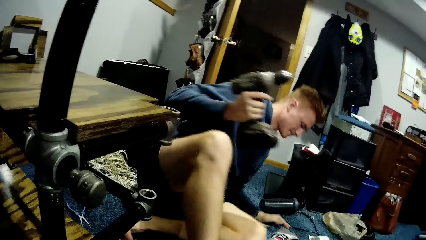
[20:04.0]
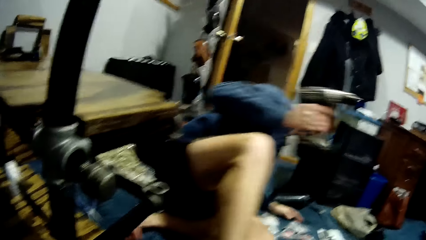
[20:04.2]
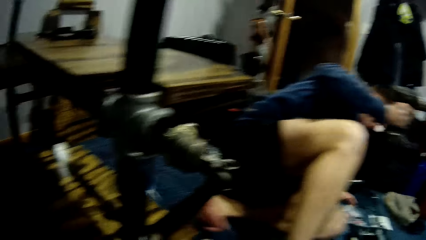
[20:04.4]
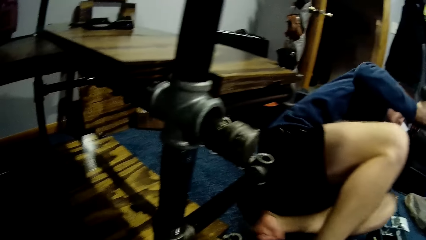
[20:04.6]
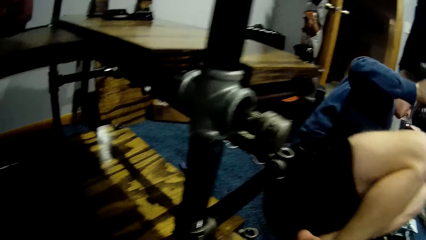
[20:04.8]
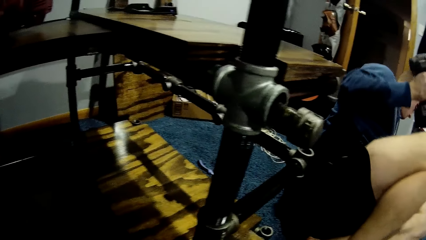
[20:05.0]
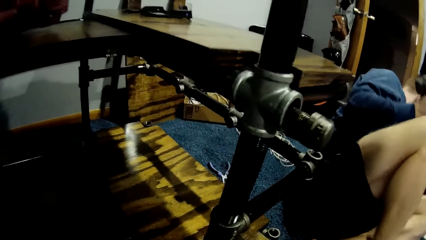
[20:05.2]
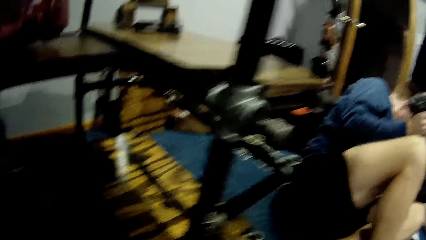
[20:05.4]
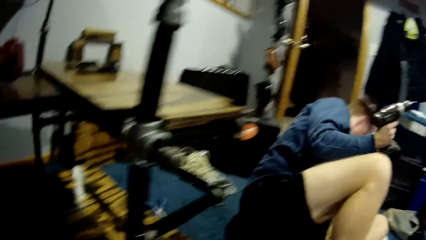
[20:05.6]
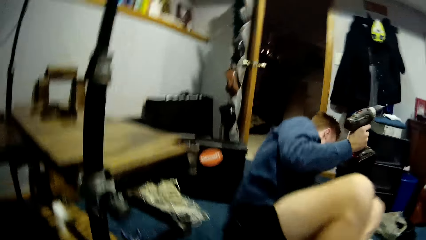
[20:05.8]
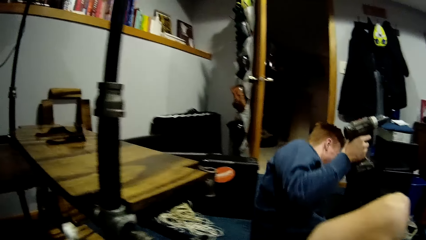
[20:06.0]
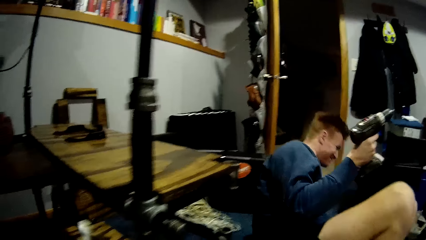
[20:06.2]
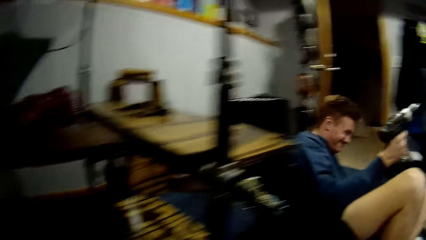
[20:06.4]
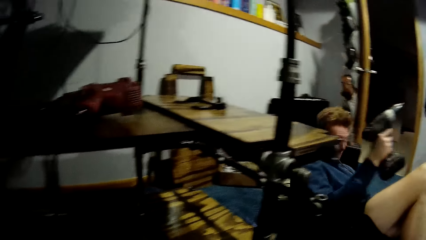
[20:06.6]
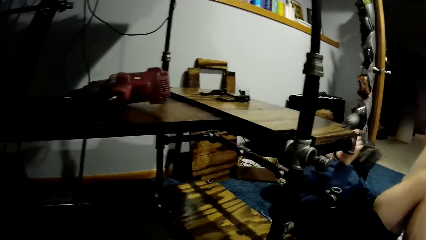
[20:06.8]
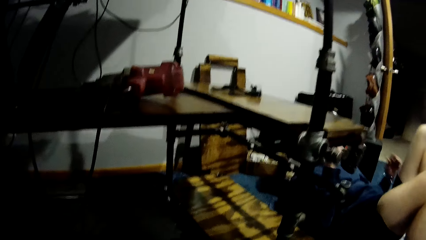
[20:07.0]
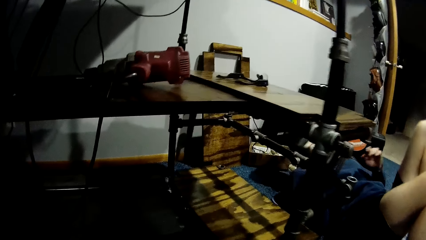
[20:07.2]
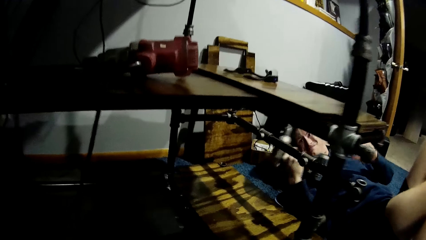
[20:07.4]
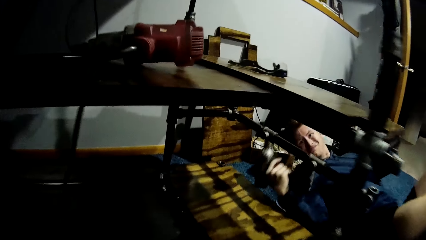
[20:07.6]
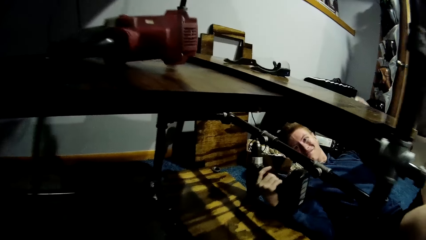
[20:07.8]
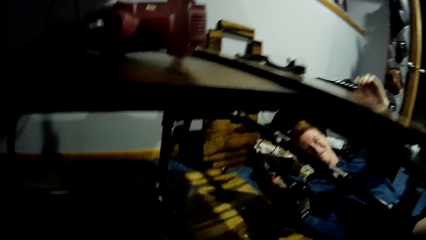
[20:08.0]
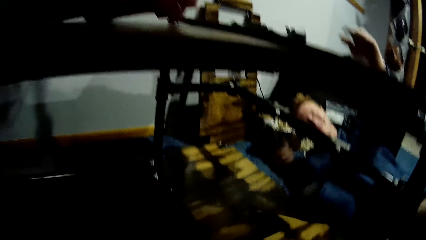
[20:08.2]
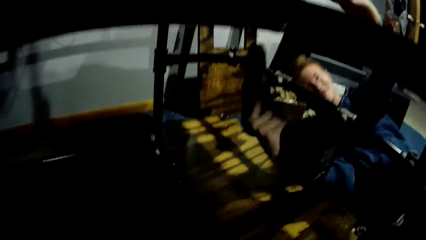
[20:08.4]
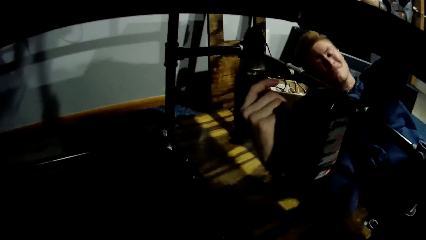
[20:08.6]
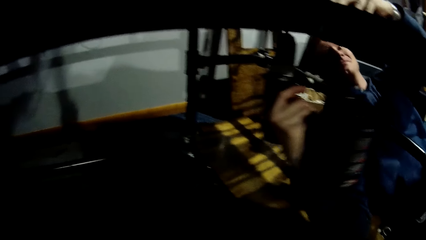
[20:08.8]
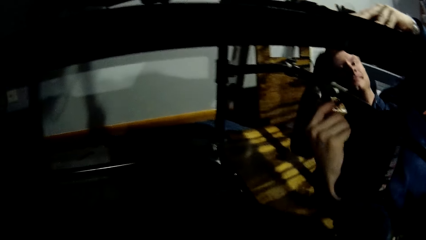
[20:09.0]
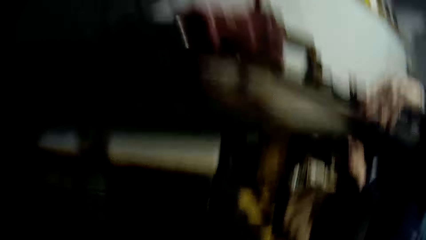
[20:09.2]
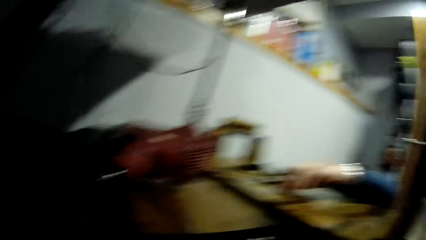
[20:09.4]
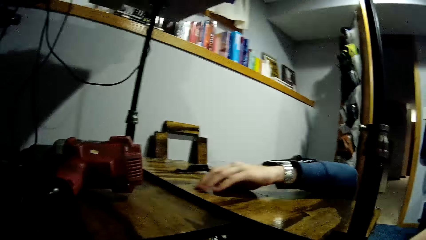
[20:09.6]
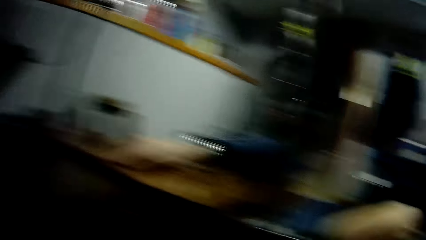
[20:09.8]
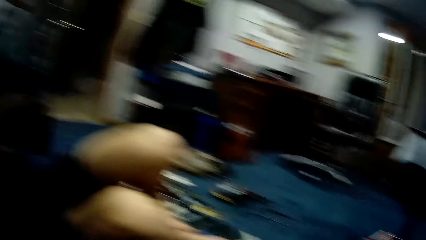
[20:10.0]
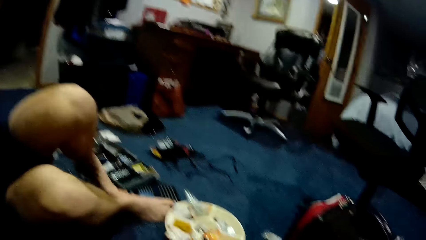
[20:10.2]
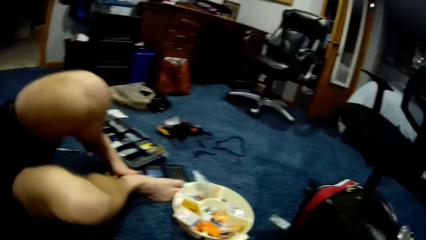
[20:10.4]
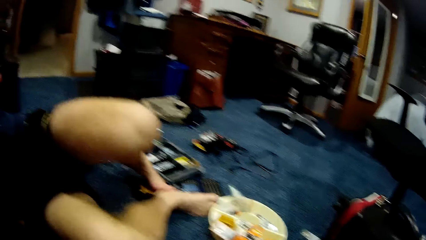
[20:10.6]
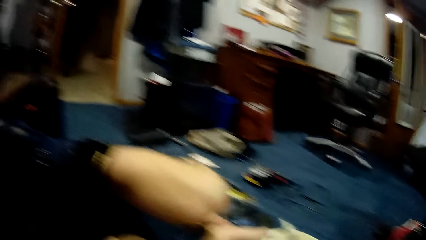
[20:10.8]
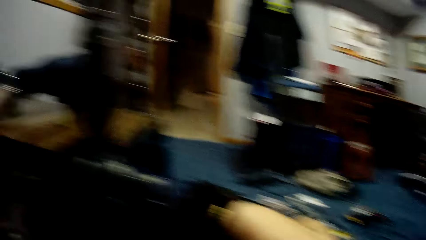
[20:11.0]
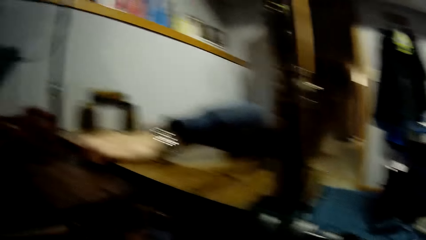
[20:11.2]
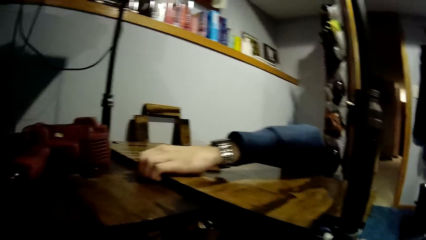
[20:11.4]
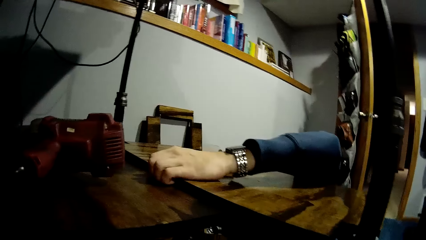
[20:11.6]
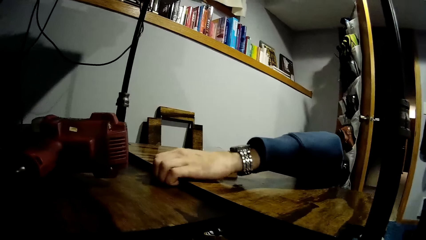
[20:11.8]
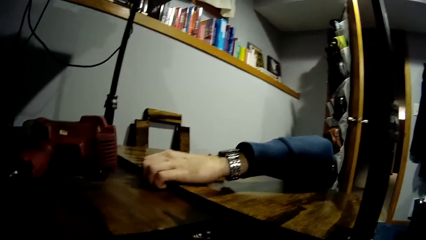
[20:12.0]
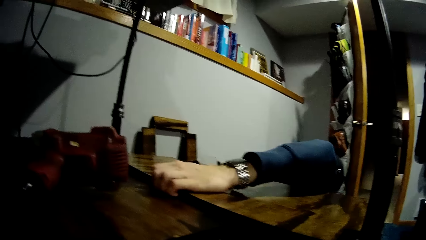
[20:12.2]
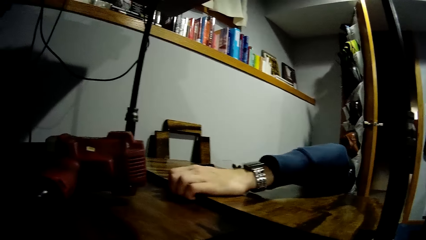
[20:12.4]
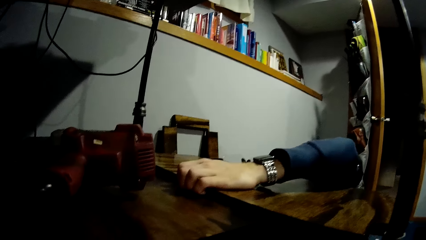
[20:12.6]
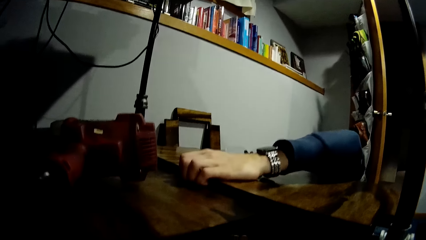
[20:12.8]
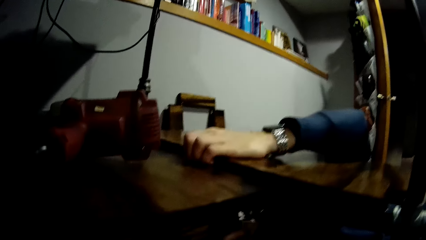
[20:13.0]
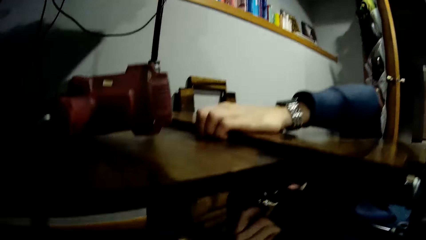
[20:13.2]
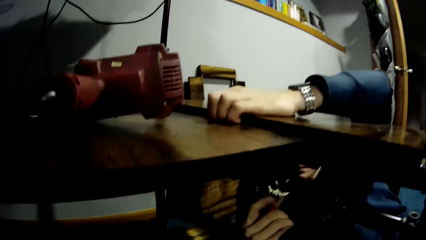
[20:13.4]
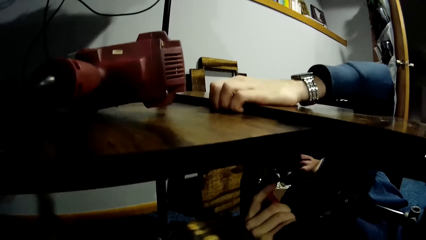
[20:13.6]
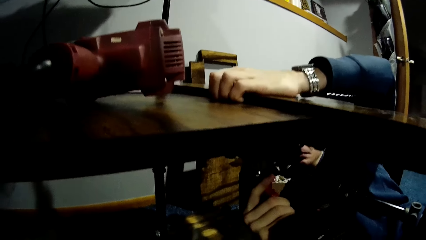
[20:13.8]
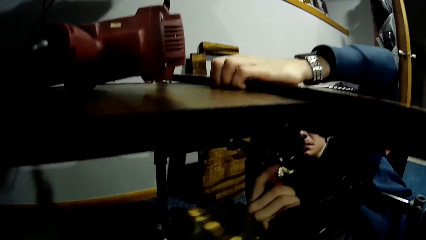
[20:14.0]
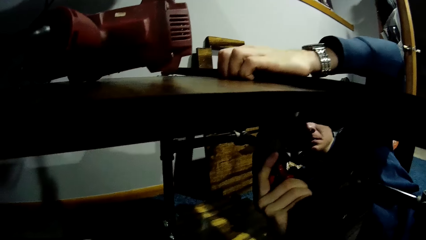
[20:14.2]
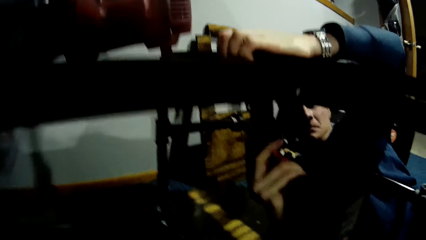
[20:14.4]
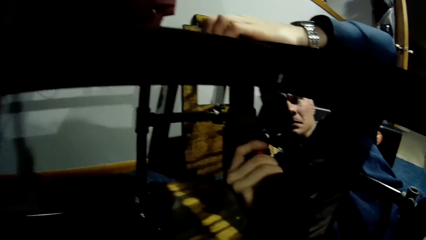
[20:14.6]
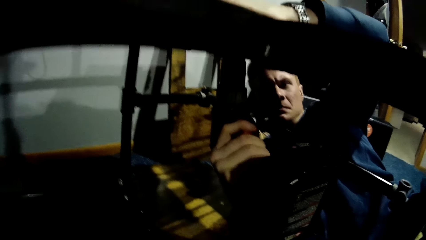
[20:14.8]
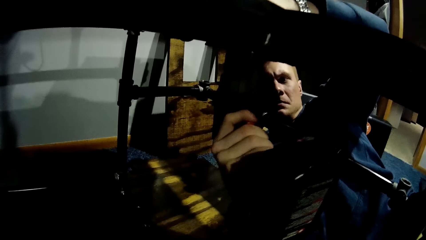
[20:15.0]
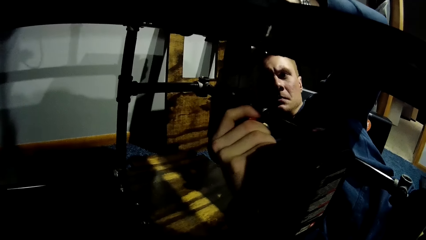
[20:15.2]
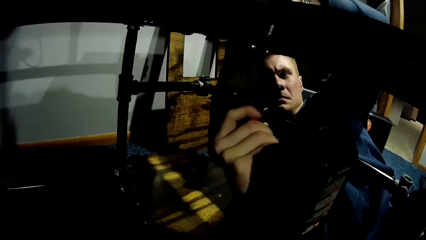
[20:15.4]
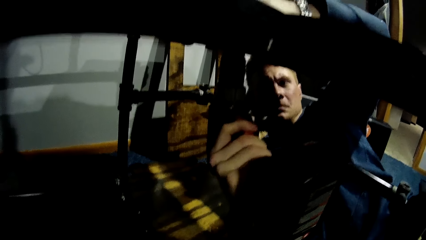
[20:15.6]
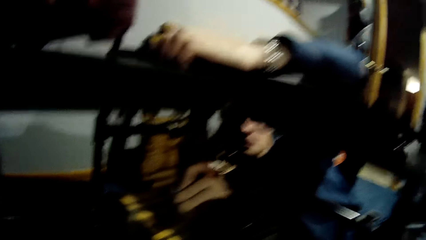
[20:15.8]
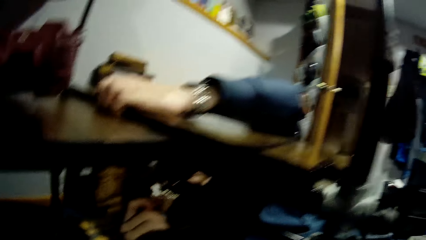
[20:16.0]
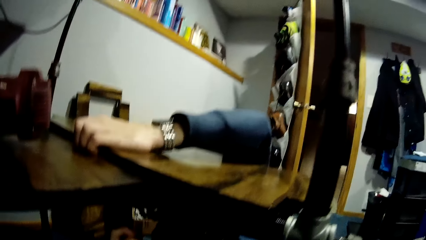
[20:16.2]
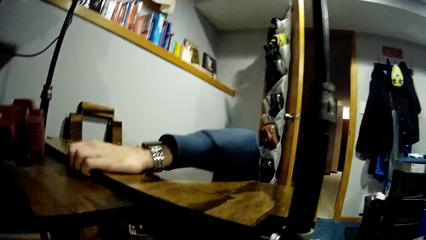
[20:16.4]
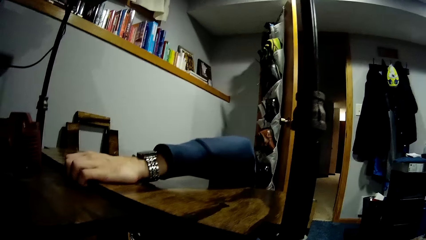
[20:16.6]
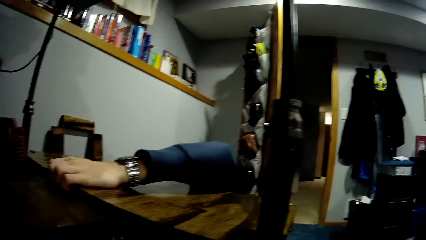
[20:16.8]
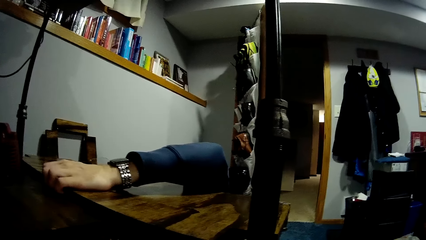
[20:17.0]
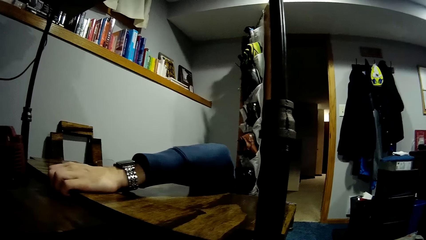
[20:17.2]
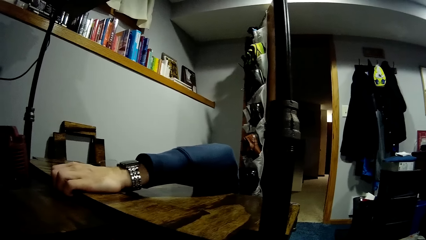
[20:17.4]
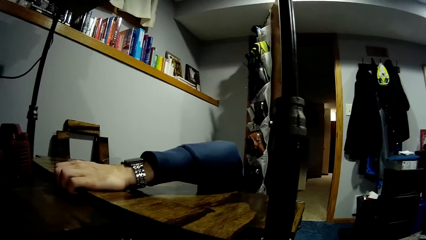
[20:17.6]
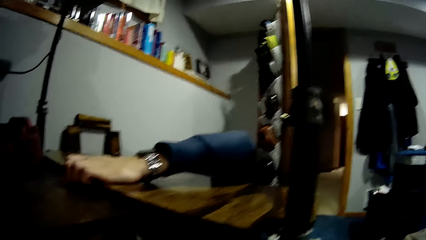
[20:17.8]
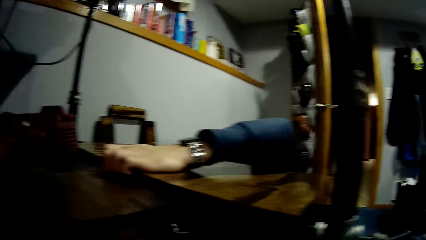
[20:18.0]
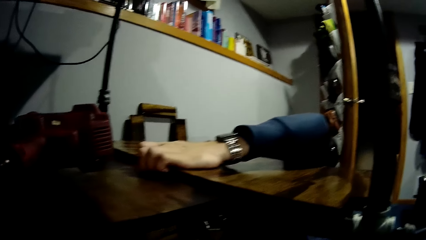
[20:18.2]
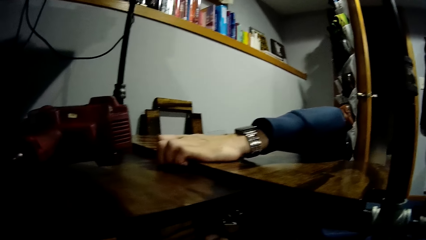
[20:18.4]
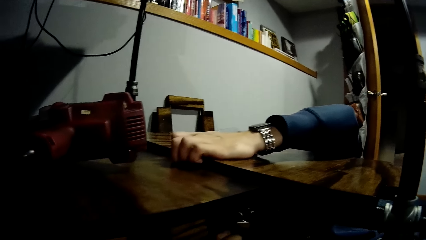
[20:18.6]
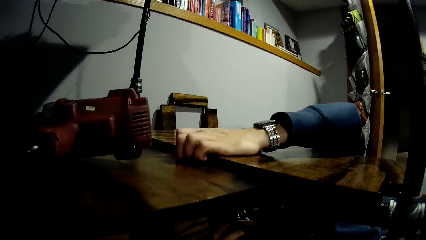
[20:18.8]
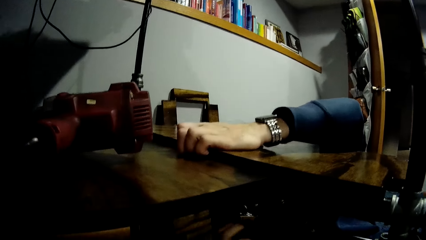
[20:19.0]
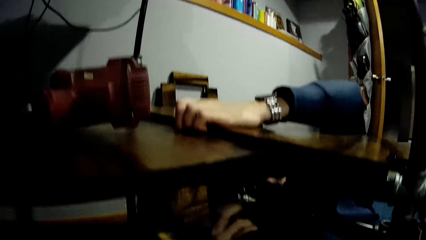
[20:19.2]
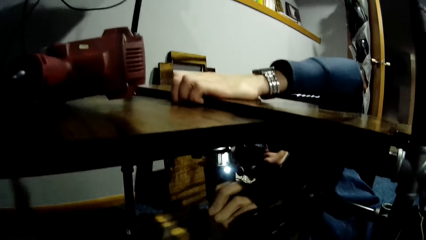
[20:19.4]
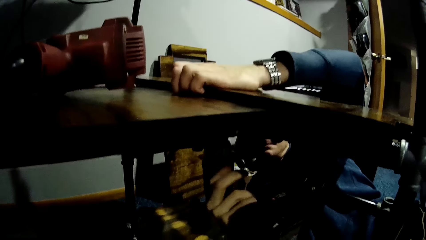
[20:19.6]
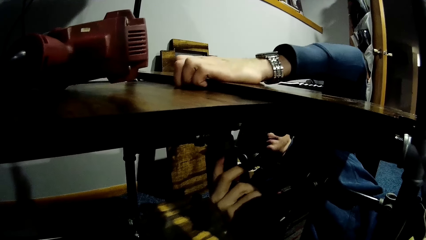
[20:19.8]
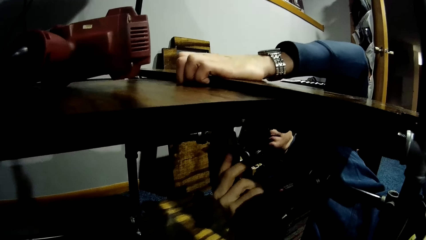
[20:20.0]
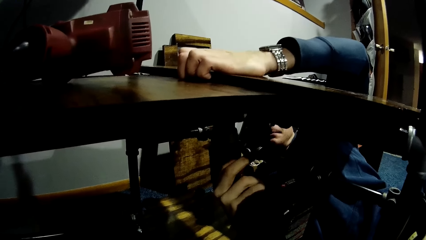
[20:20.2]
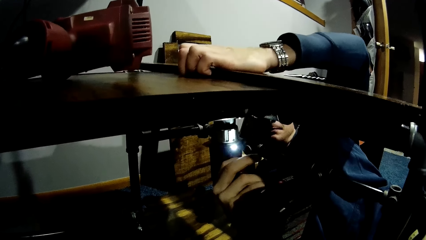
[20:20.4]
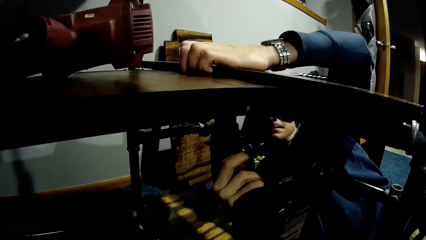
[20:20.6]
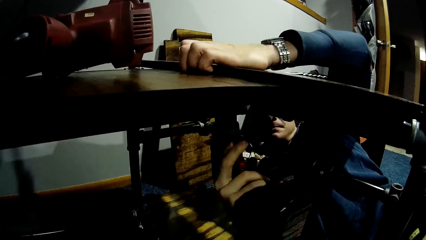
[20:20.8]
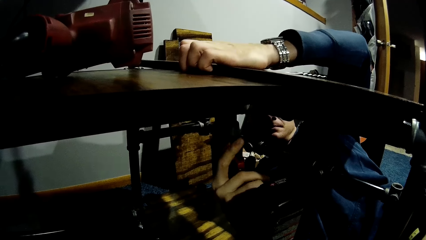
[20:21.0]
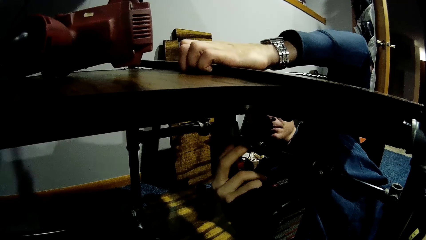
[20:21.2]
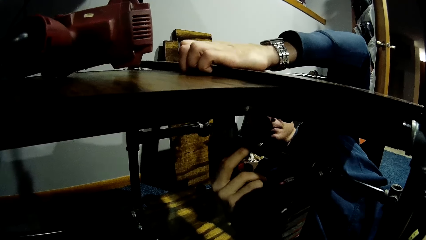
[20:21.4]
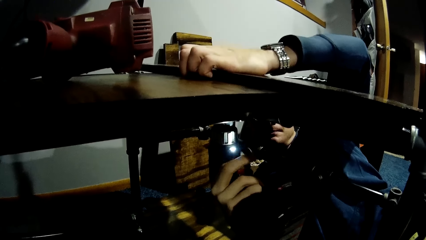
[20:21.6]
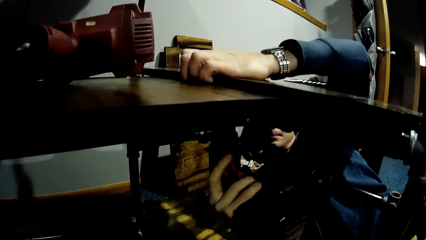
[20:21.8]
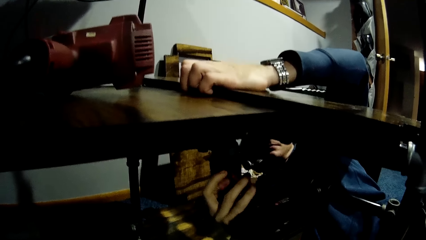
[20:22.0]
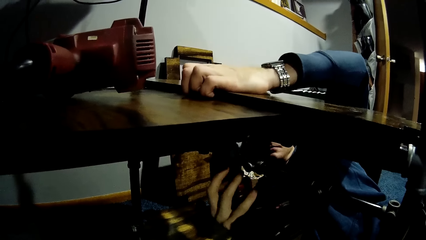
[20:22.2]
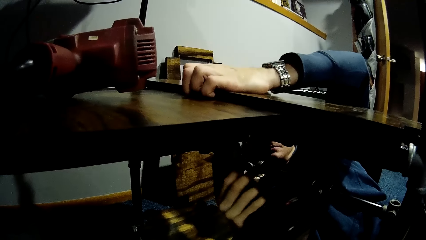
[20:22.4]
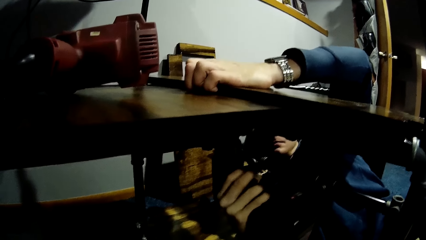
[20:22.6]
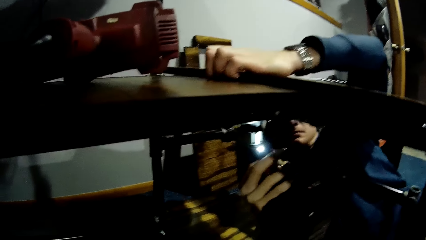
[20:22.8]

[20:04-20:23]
A man moves and lies down. The camera wearer stares around the house. The man drills the board. The camera wearer stares at the shelf. The man presses the board and drills the wood with the driller in his left hand.
